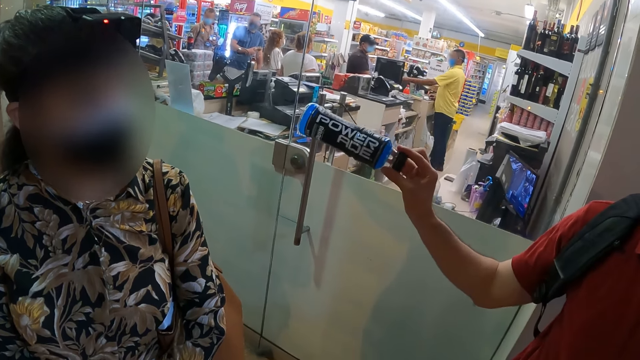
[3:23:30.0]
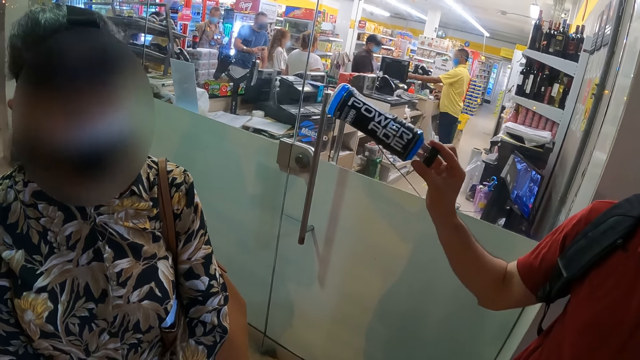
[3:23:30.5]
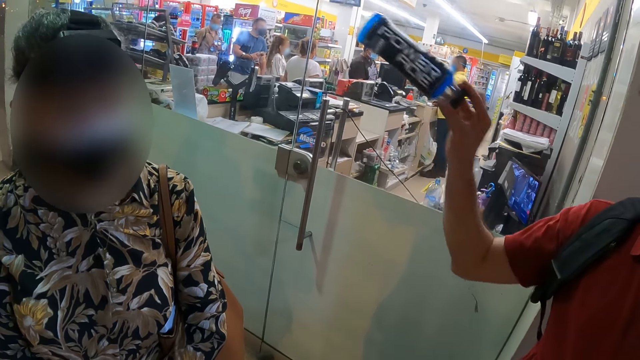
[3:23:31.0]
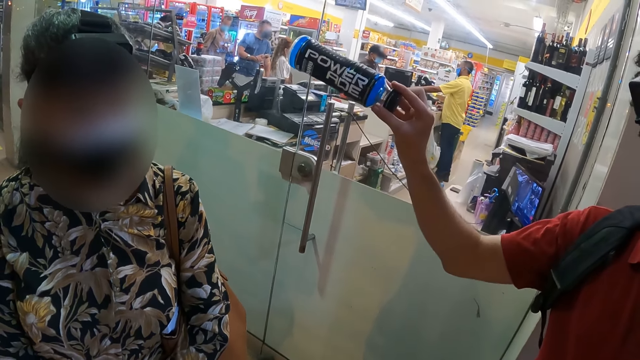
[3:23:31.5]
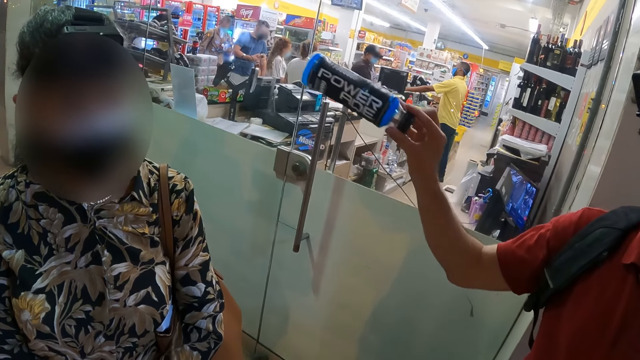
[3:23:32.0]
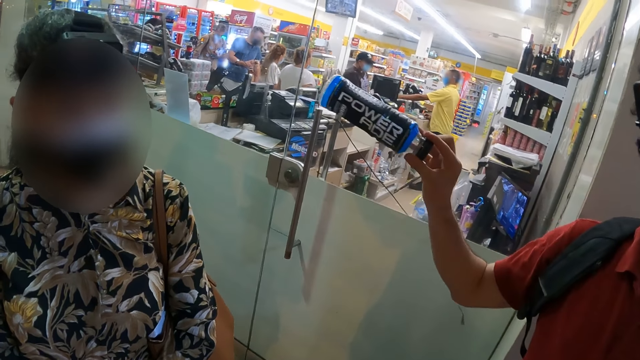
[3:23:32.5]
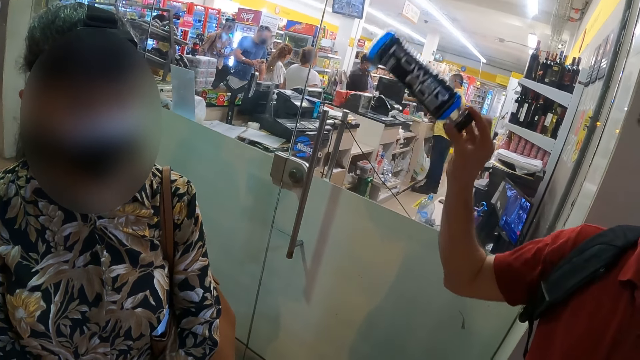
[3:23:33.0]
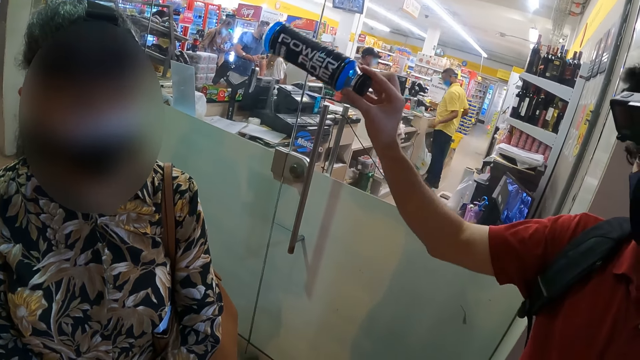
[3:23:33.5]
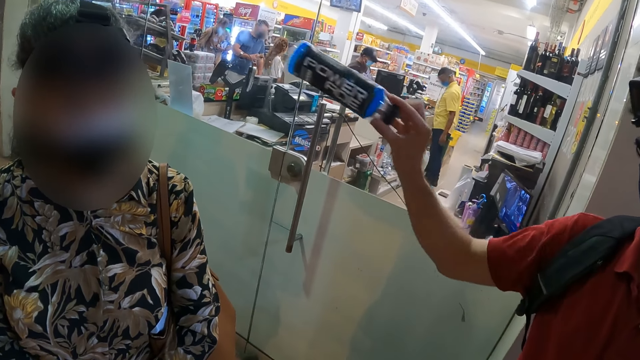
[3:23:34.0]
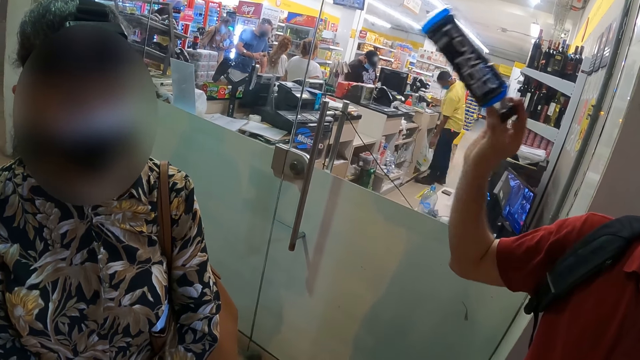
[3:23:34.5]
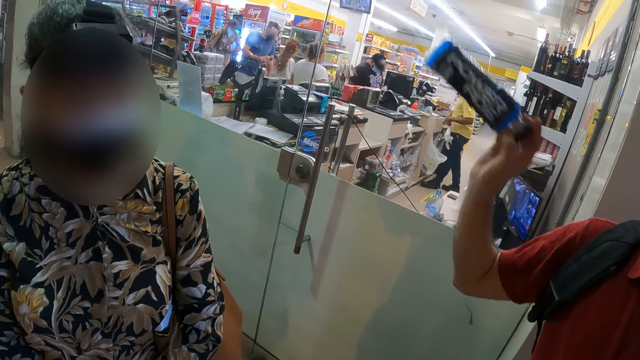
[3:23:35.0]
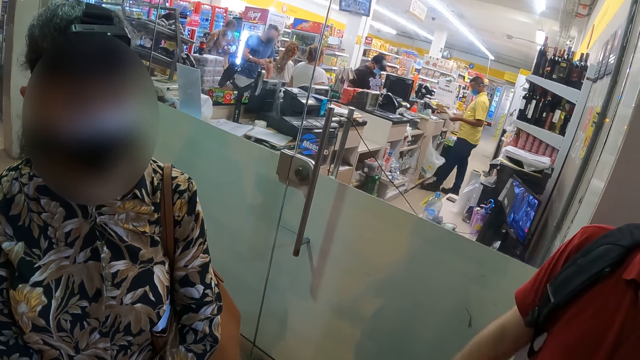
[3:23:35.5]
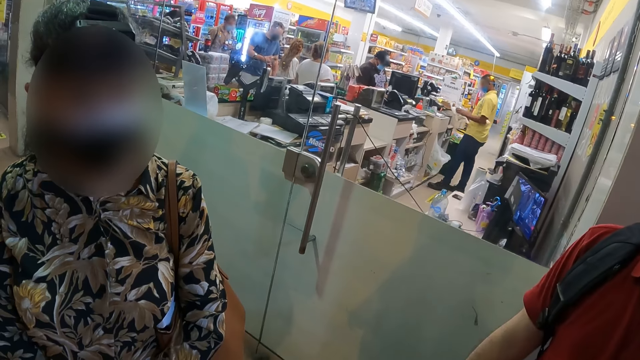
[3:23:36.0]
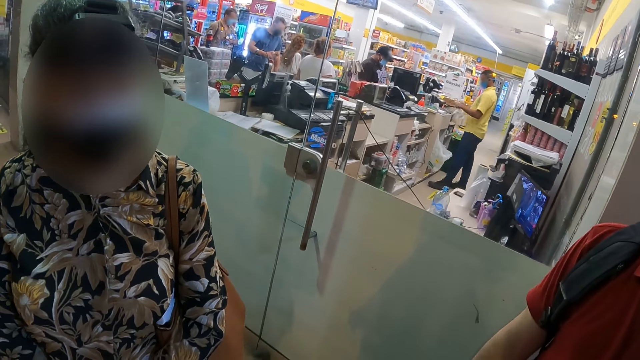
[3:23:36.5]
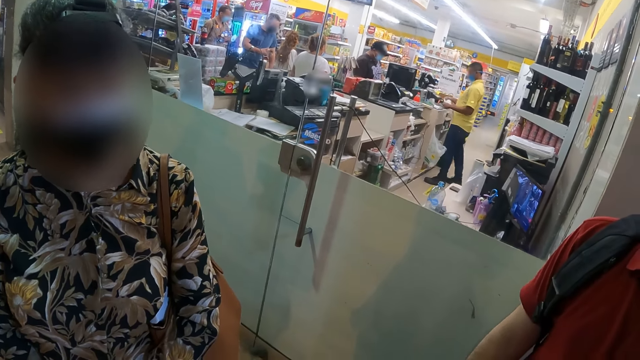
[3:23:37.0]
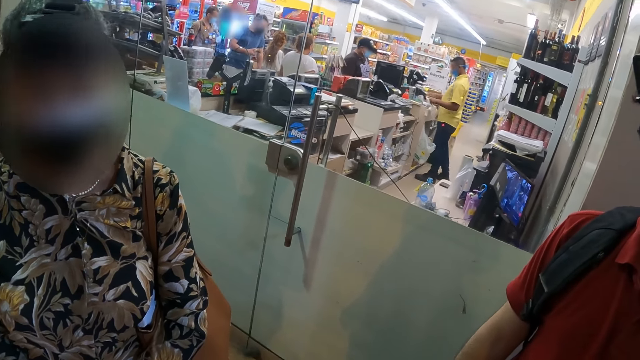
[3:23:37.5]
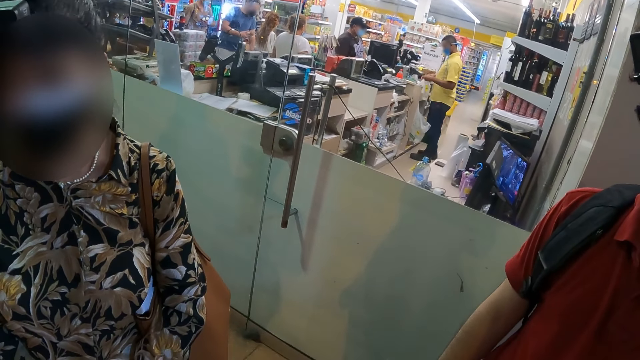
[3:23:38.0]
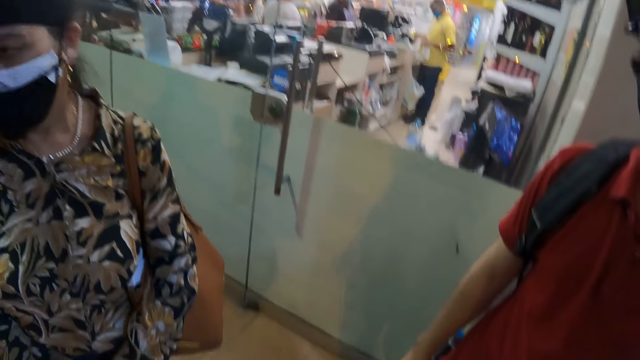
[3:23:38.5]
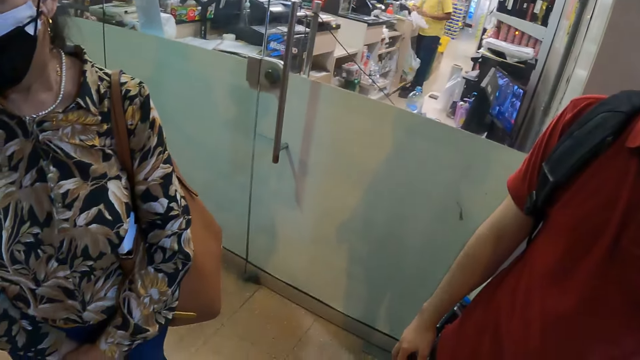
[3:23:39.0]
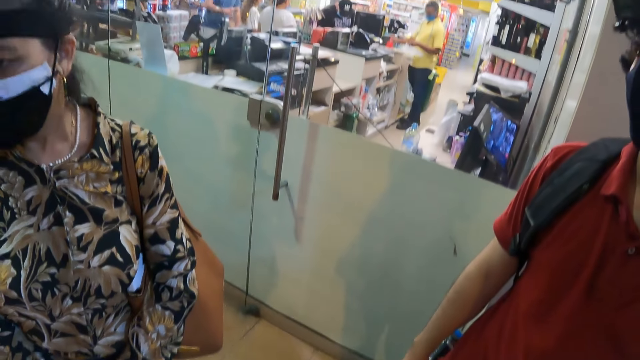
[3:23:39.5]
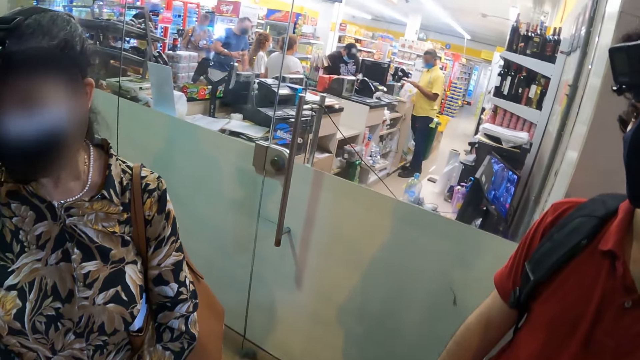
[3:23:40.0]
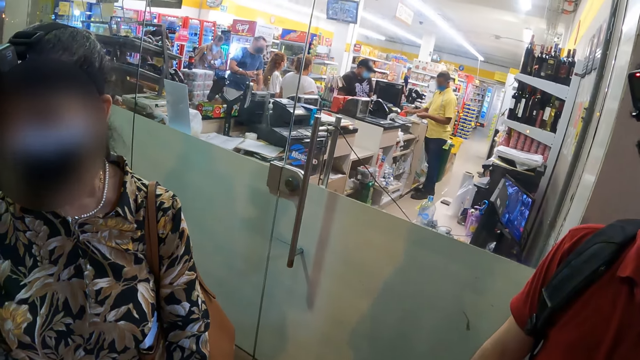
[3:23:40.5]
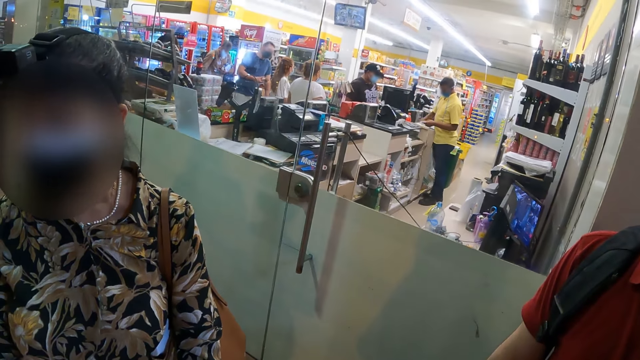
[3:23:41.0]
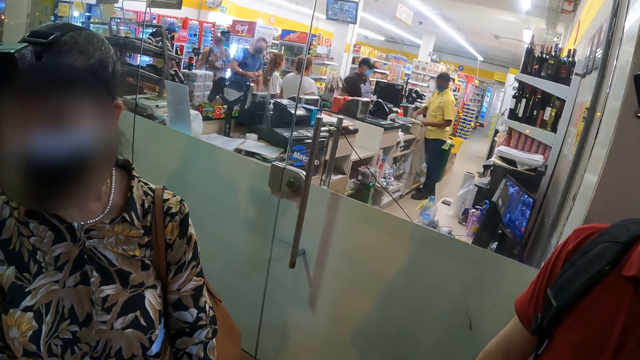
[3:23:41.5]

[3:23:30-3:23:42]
A person moves the hand. A man talks to another man.

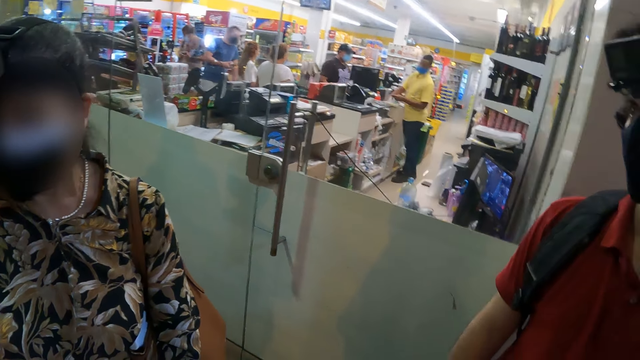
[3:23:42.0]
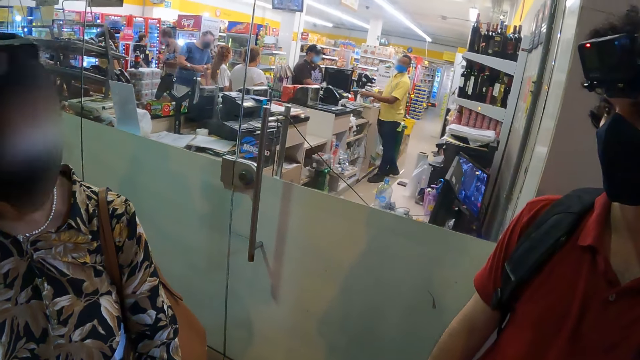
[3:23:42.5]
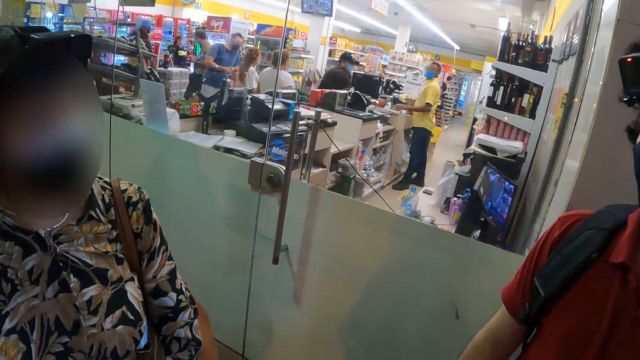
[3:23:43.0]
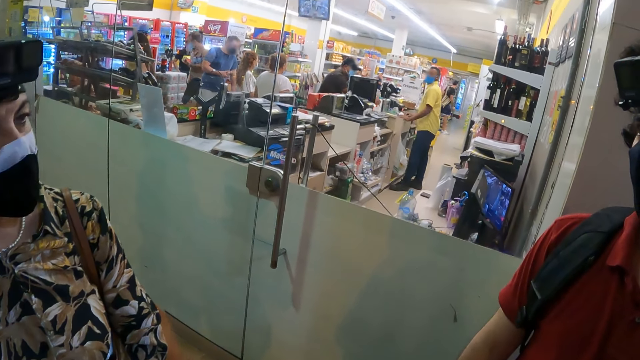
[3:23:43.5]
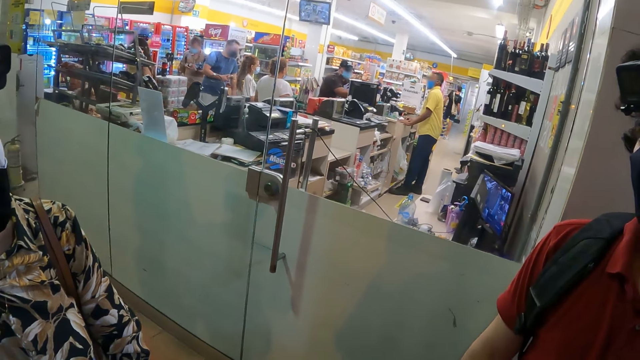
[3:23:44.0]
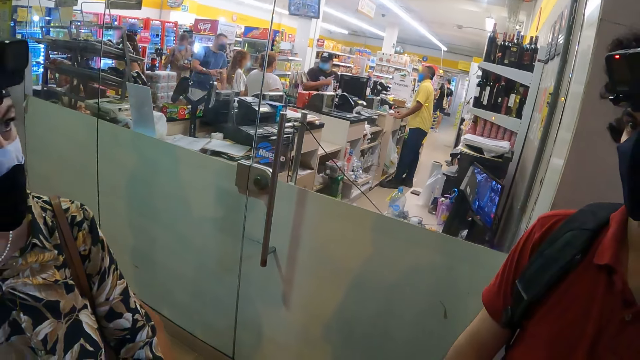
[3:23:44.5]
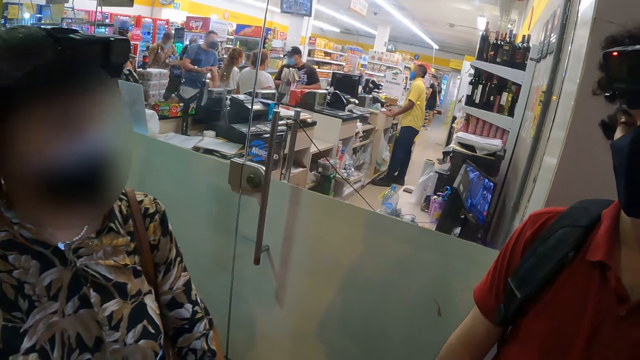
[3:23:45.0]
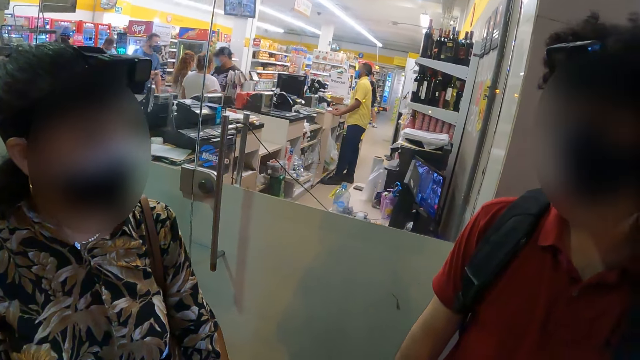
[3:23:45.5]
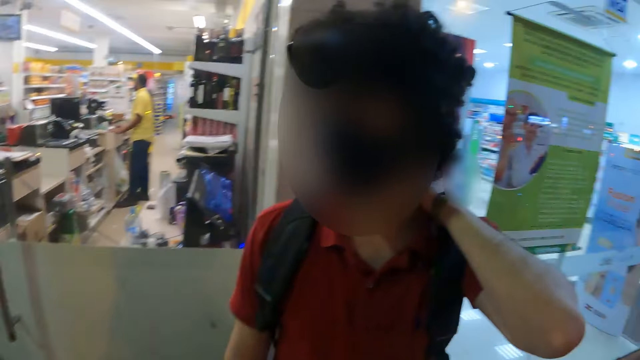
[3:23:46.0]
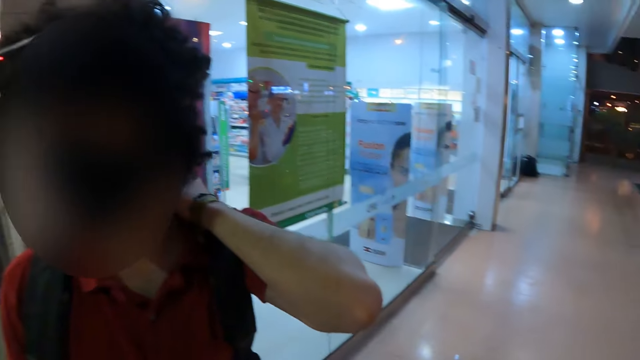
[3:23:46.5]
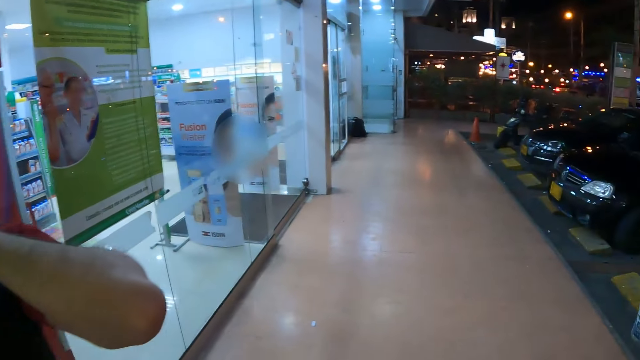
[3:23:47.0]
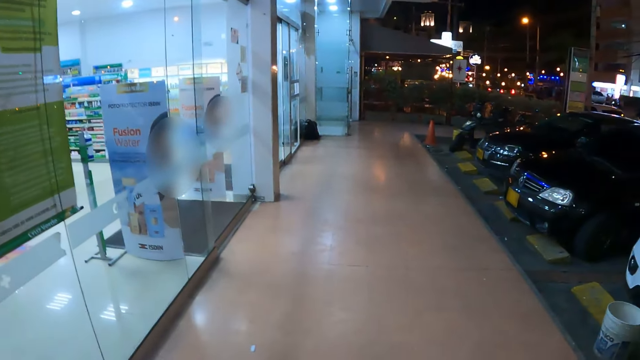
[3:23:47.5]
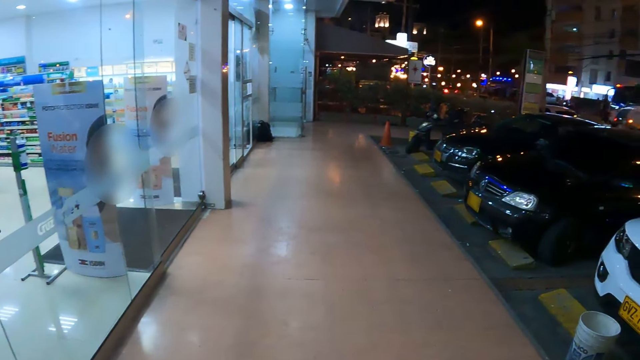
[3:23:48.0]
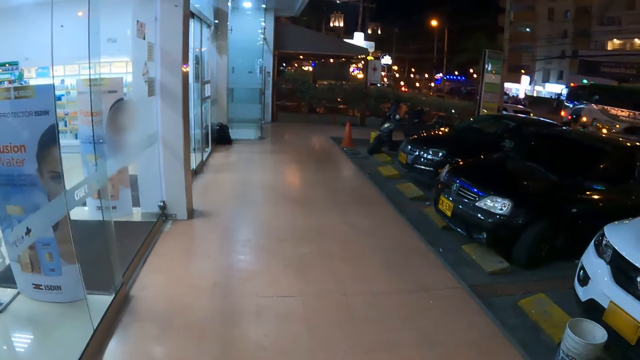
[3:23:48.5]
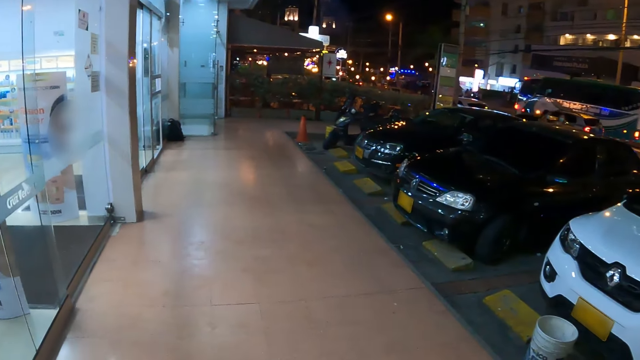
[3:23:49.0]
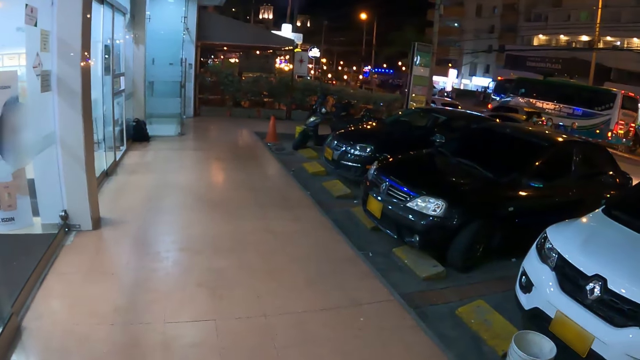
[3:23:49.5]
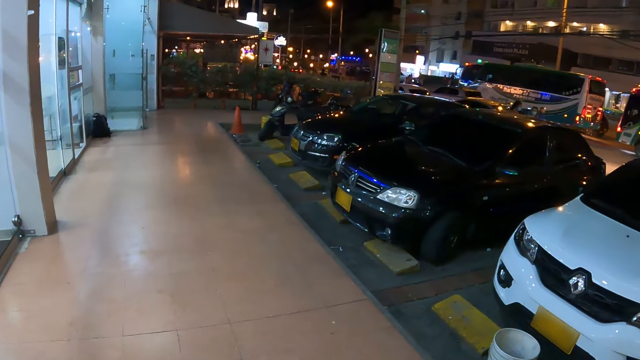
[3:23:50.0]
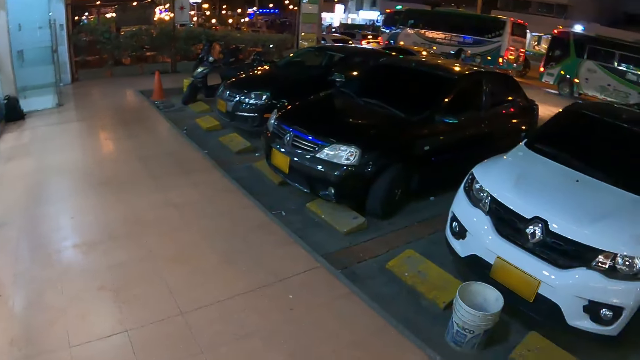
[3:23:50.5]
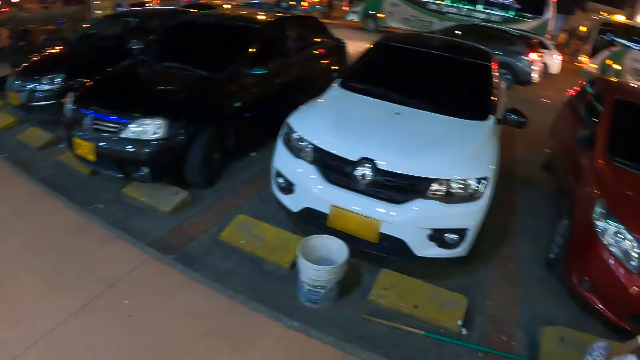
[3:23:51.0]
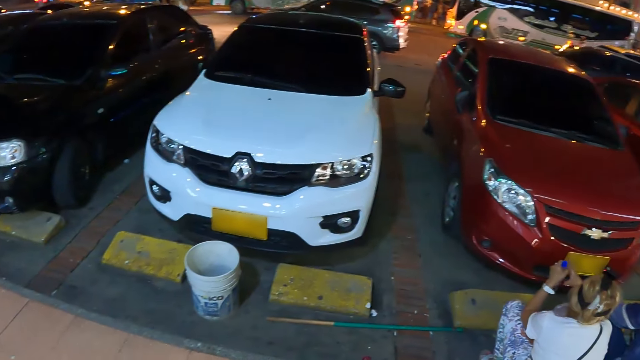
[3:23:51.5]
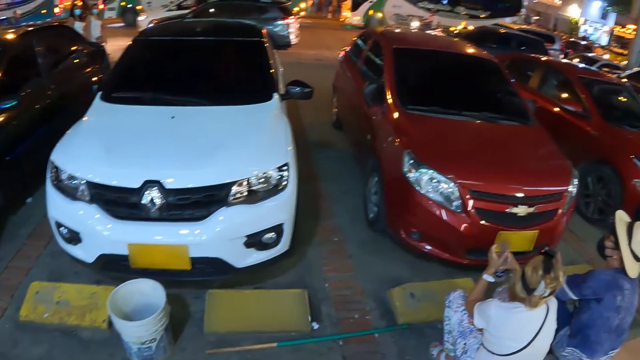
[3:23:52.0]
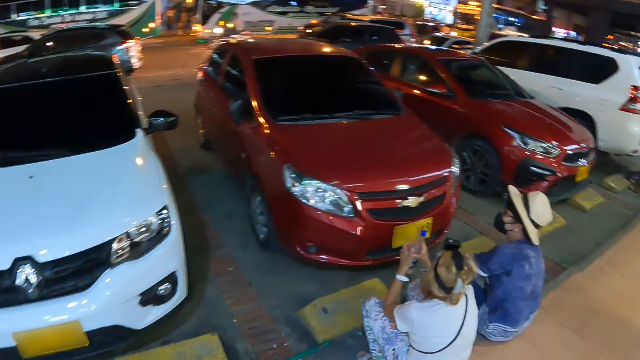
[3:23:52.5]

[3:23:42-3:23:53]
A person looks around. The camera wearer looks around. They walk around the pavement. They look around.
